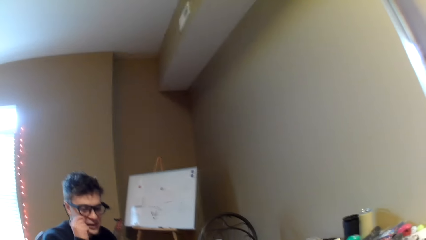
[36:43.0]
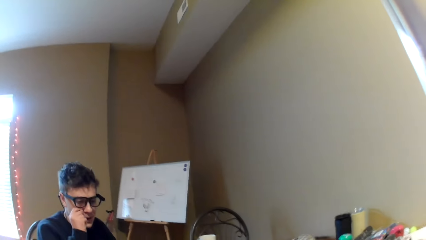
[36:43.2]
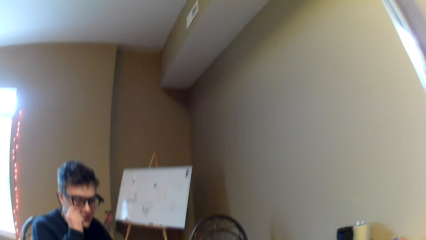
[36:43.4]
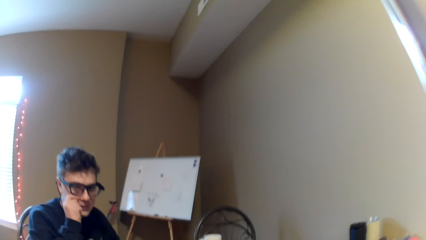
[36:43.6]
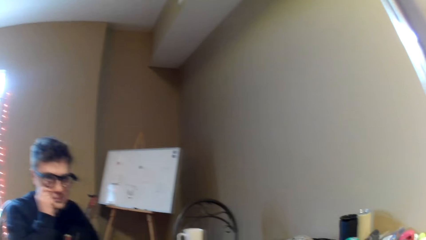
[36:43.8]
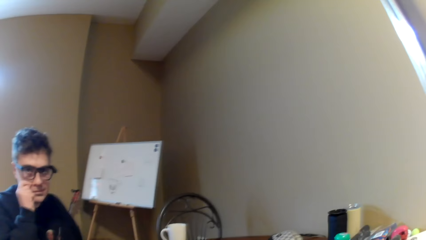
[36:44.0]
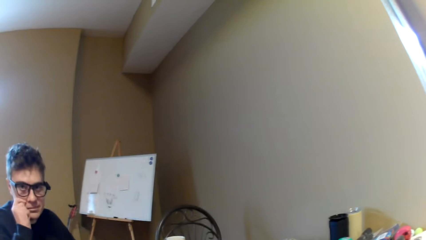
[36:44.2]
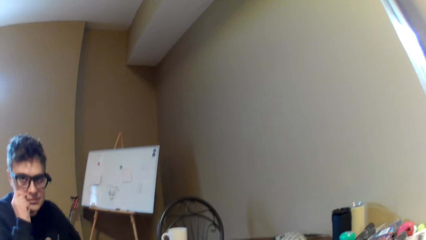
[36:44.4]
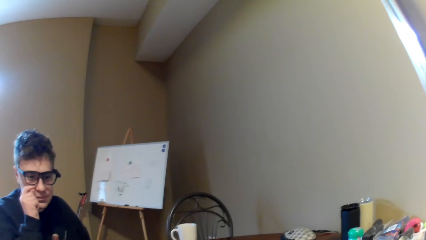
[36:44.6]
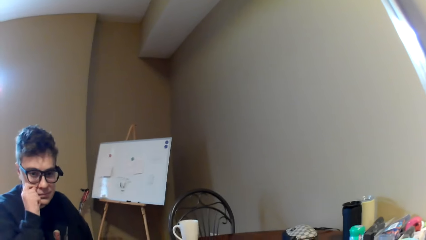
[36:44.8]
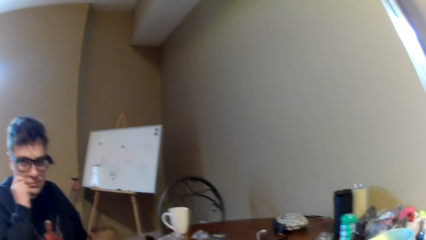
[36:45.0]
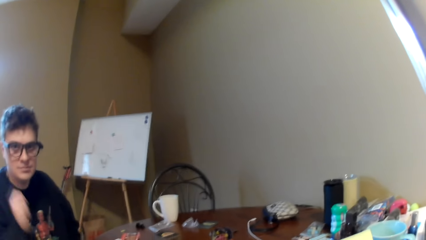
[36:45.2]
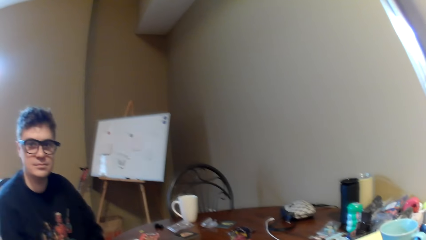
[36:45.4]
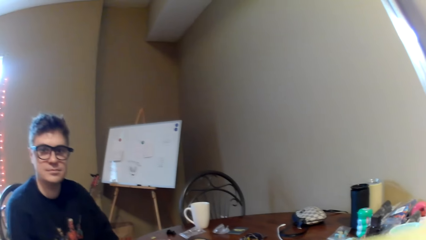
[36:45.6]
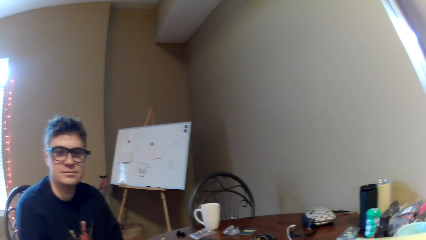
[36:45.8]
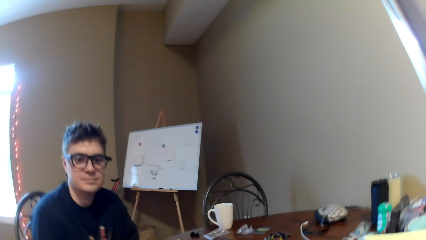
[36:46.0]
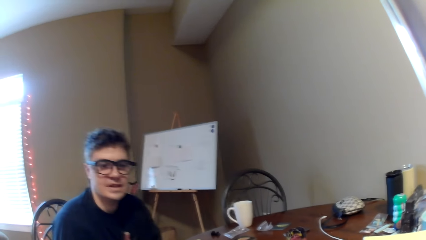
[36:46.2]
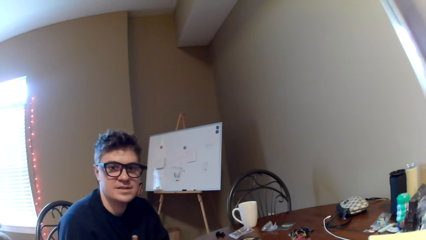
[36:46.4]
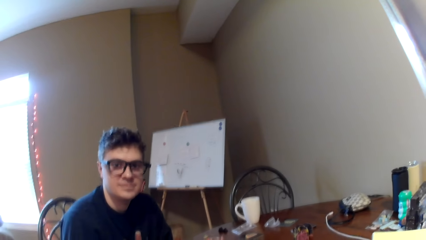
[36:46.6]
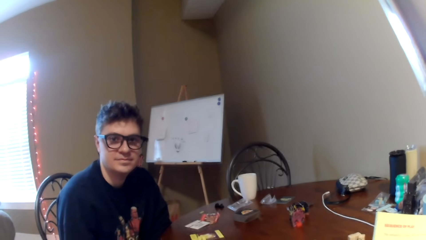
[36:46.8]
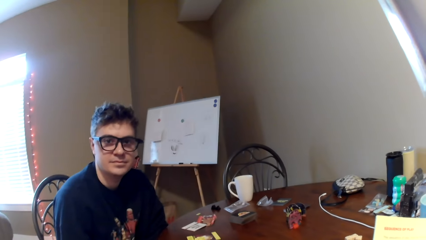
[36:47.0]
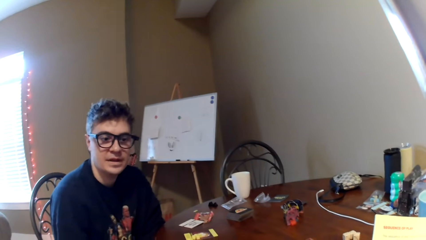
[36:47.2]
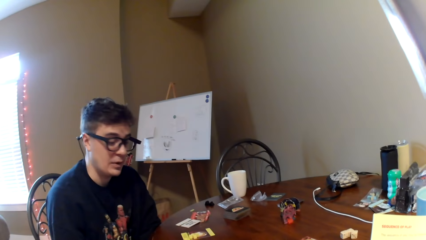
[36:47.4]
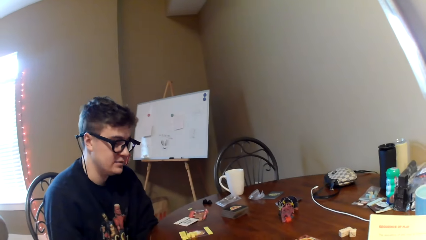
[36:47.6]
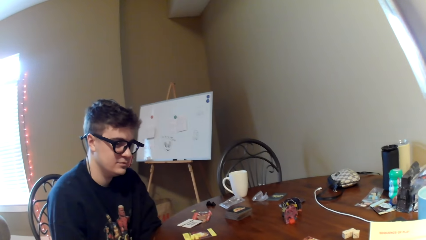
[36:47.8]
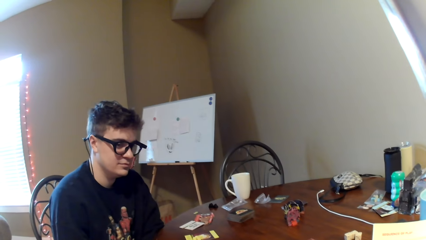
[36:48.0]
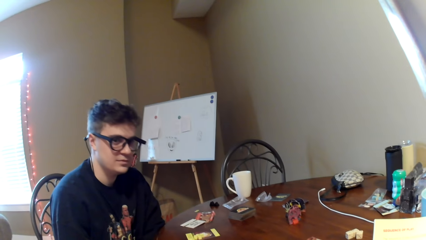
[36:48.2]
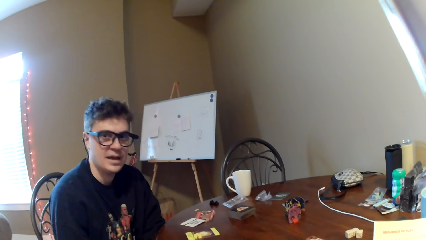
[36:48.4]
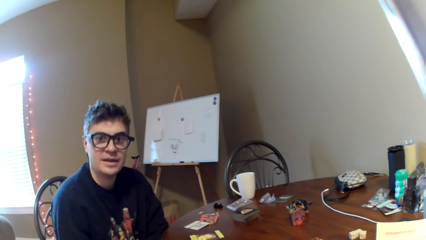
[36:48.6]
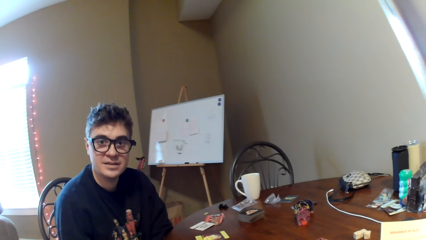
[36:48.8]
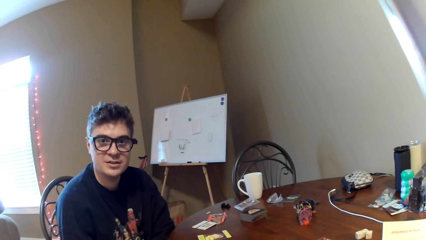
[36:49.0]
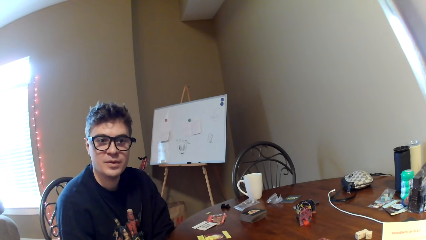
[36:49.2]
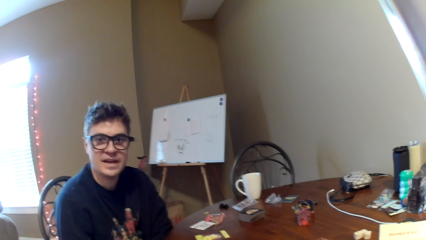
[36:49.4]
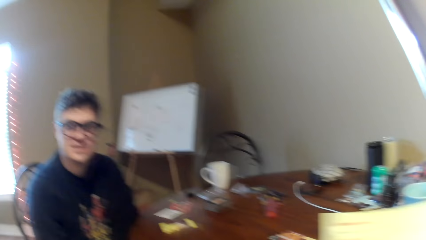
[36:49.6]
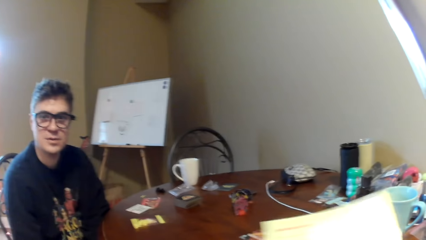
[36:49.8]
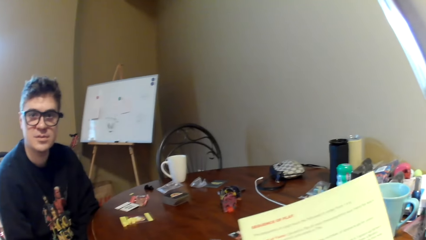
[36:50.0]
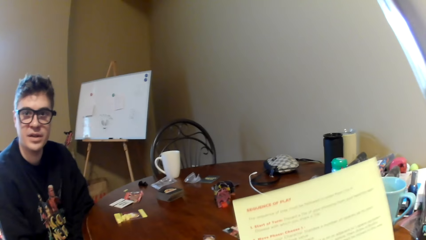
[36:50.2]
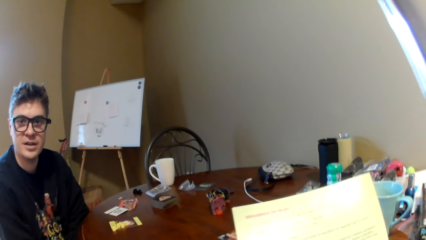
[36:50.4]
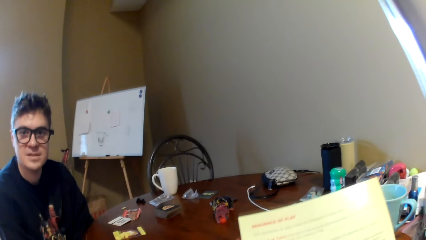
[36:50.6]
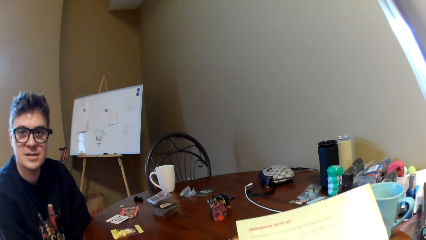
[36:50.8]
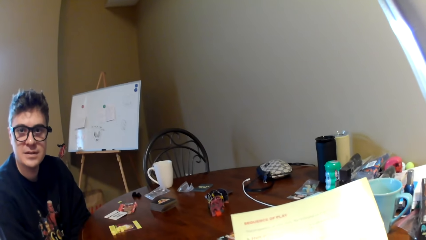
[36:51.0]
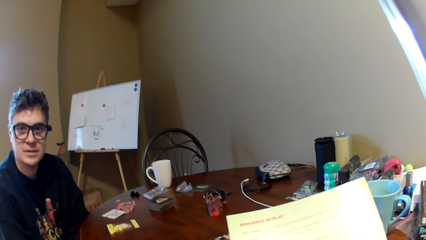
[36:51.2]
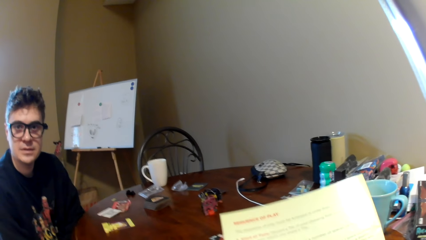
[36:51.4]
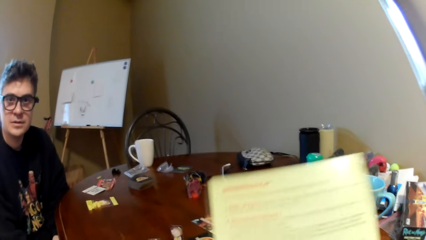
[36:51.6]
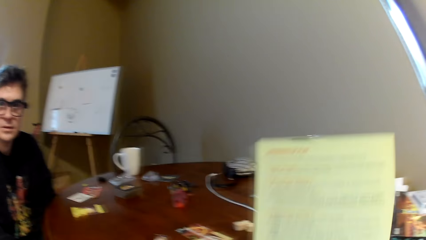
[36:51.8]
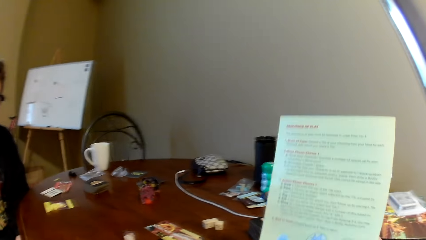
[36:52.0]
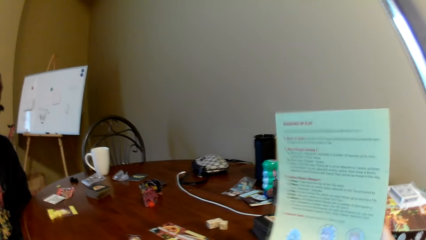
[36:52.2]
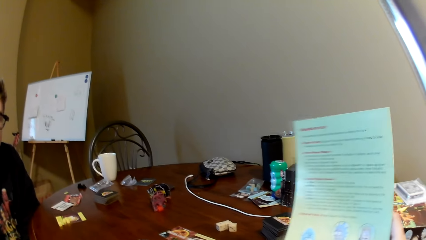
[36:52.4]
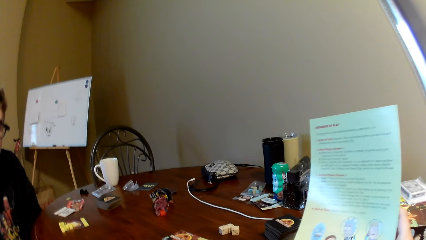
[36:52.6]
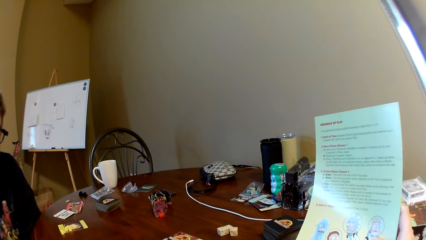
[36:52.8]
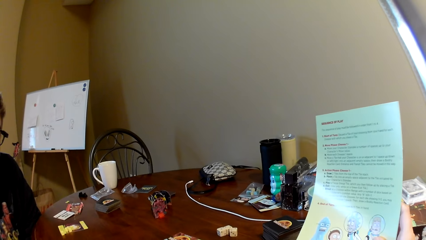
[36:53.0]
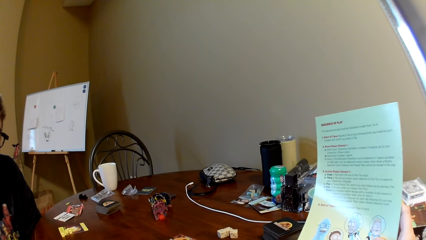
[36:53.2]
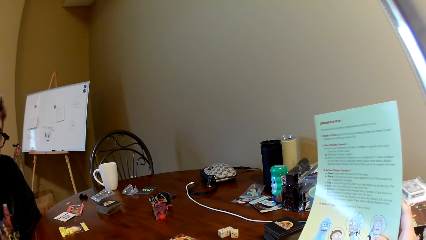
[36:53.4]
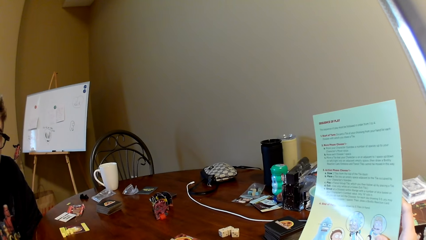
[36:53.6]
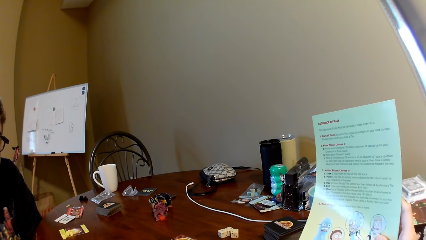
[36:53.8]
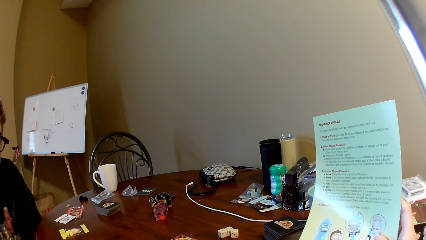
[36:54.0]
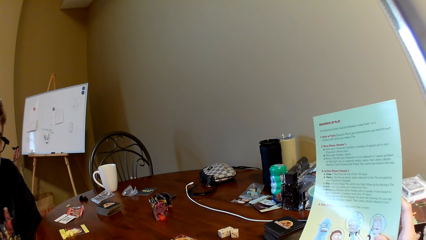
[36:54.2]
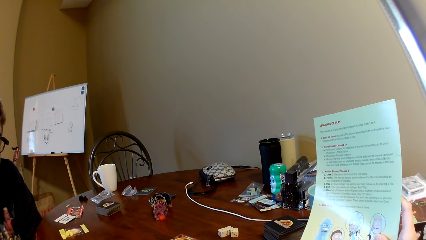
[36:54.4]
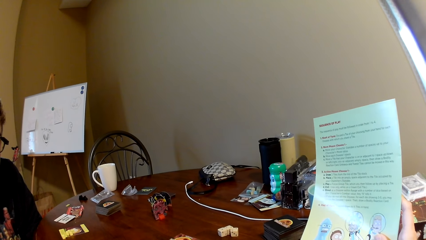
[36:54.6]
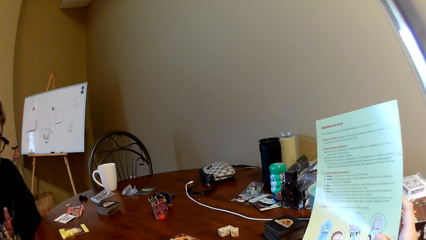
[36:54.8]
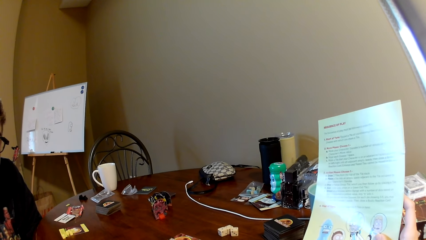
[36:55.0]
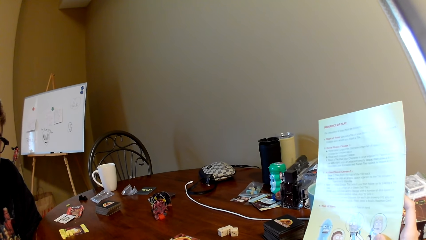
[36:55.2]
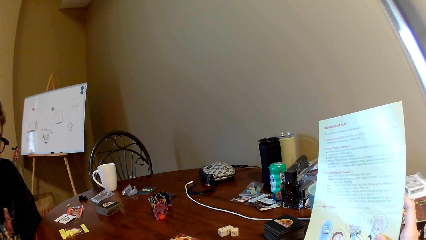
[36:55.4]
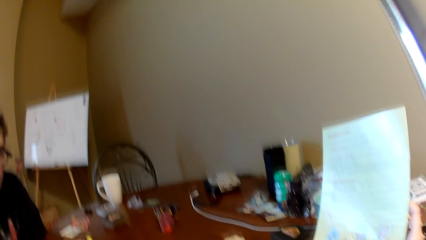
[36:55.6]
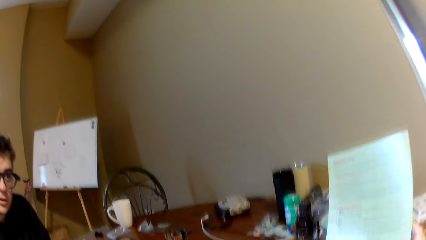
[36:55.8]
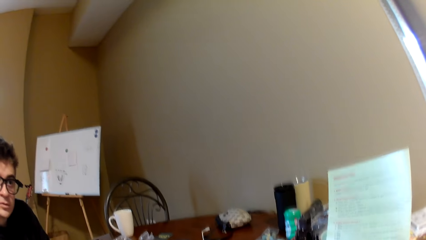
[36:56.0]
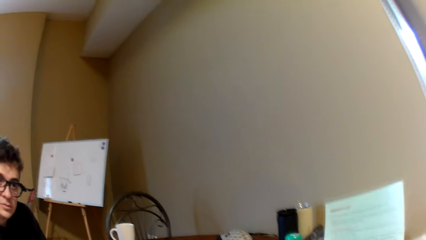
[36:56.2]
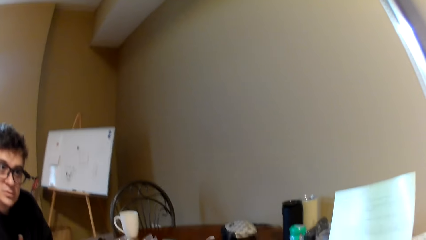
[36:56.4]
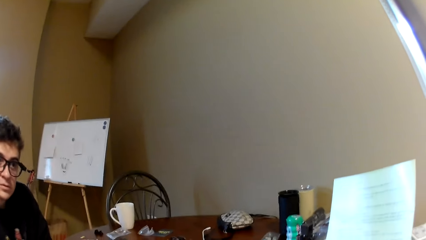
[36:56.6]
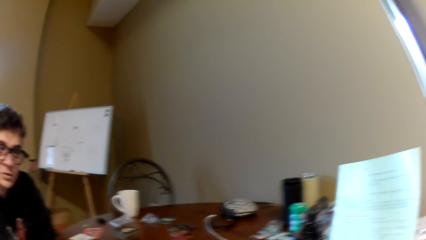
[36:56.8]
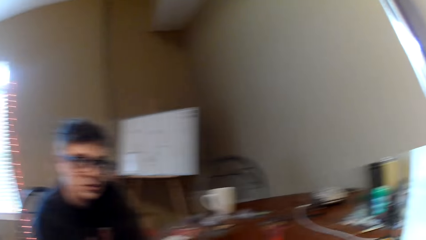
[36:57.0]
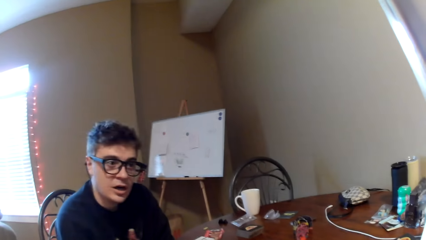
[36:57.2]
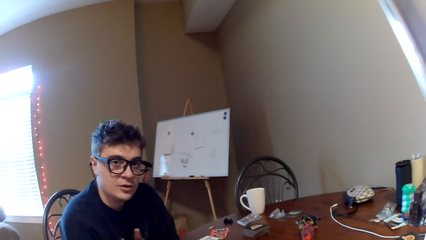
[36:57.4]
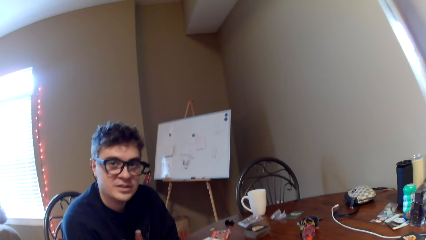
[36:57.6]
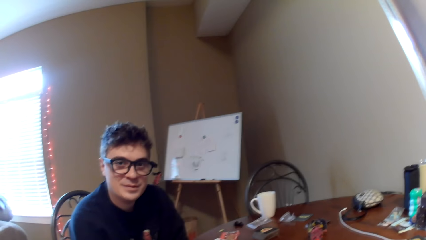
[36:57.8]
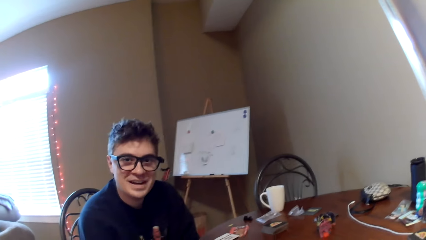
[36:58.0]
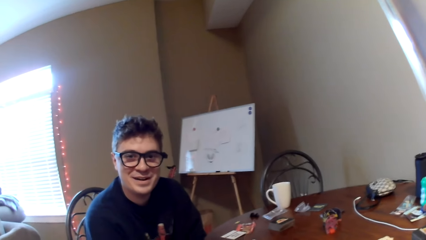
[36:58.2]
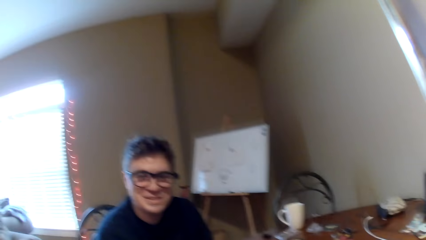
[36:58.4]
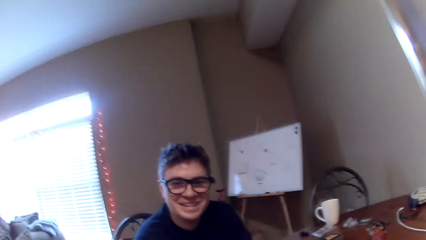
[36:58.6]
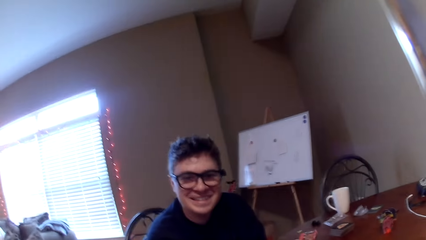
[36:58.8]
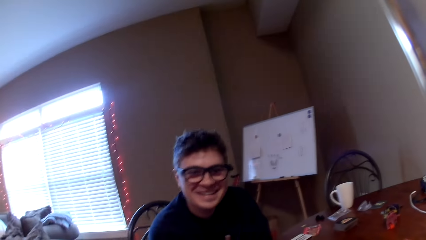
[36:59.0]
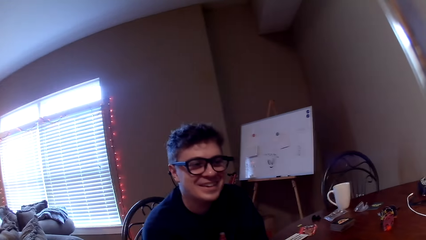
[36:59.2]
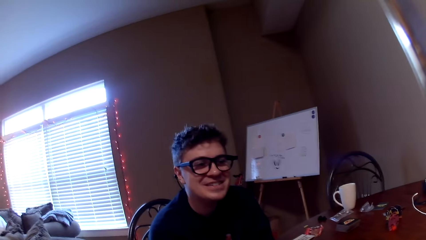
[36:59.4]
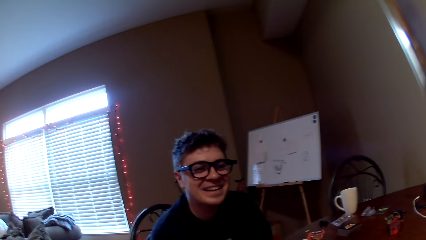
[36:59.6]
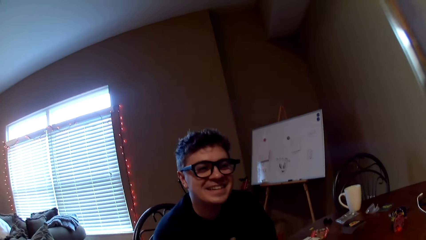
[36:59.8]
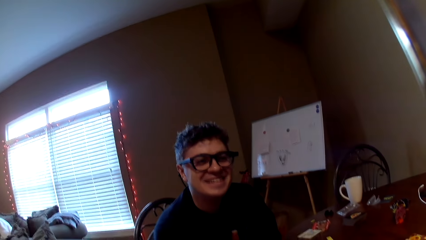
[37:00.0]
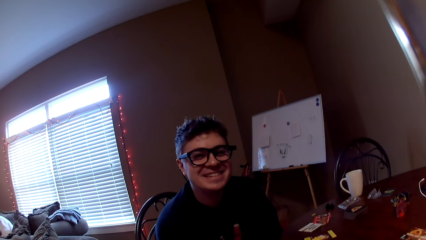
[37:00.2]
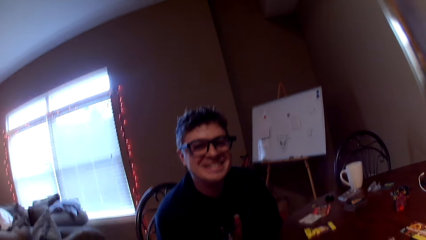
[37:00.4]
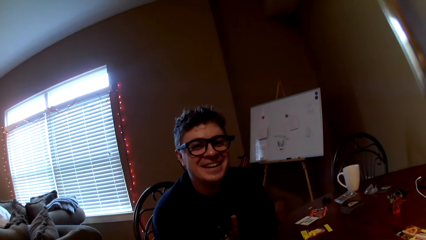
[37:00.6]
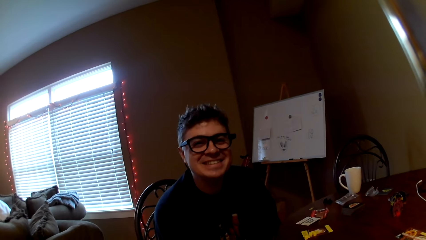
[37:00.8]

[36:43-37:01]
A man lifts his hand. The man scratches his face, converses with the camera wearer, and puts down his hand. The camera wearer shows the magazine to the man. The man reads the magazine and converses with the camera wearer.
